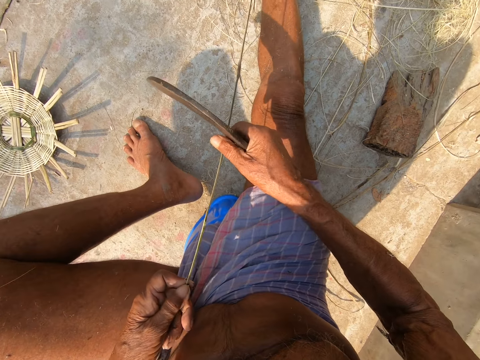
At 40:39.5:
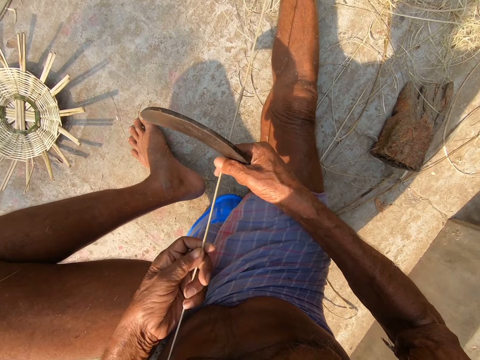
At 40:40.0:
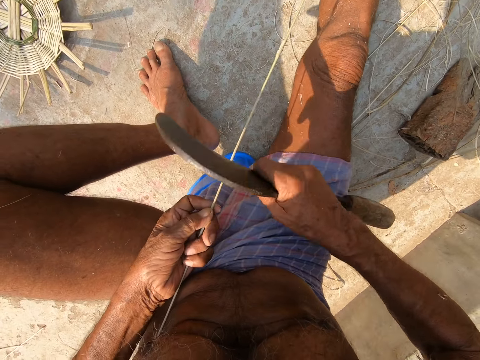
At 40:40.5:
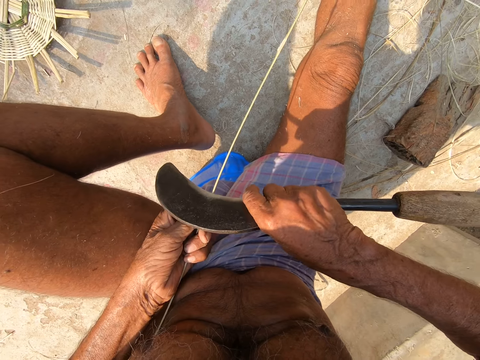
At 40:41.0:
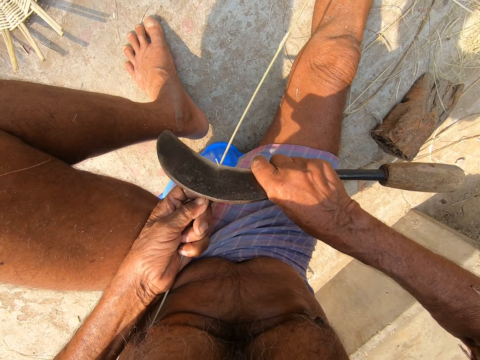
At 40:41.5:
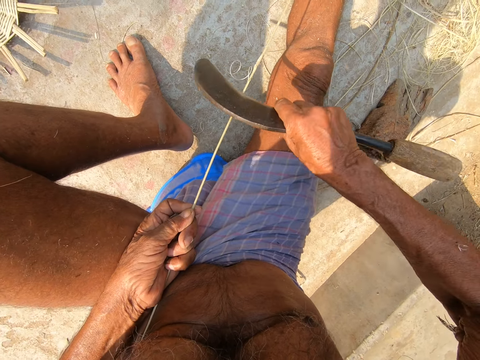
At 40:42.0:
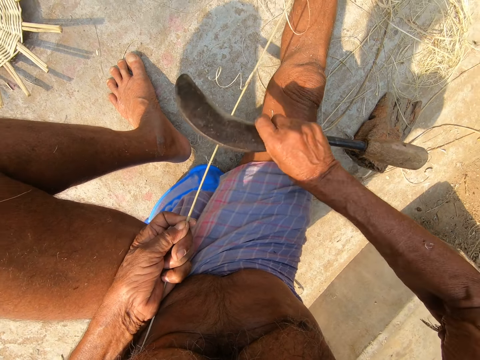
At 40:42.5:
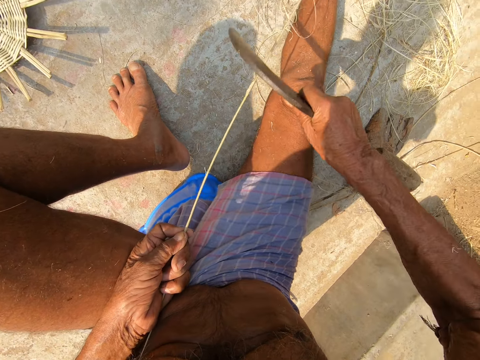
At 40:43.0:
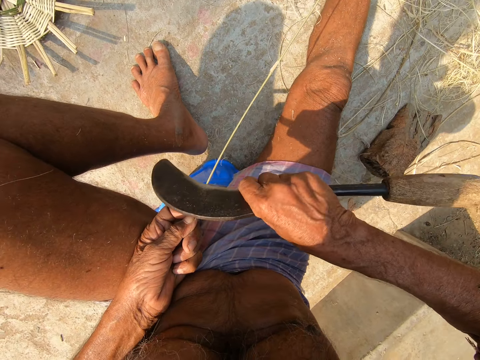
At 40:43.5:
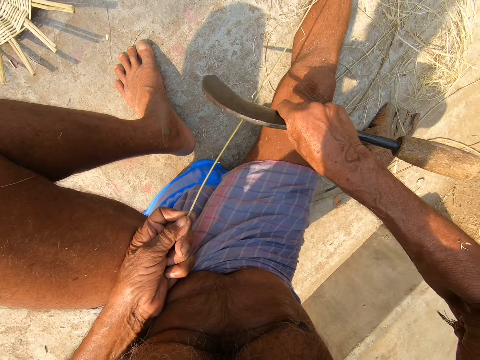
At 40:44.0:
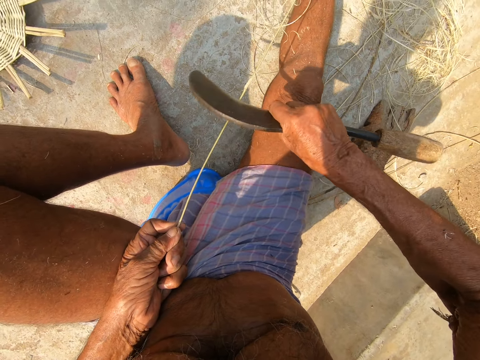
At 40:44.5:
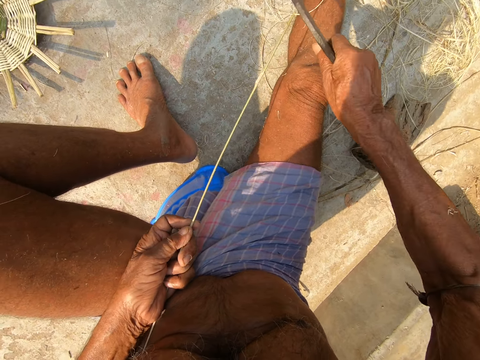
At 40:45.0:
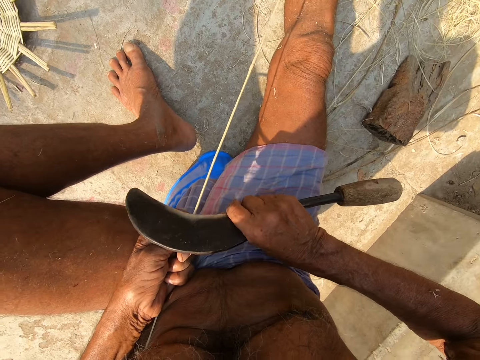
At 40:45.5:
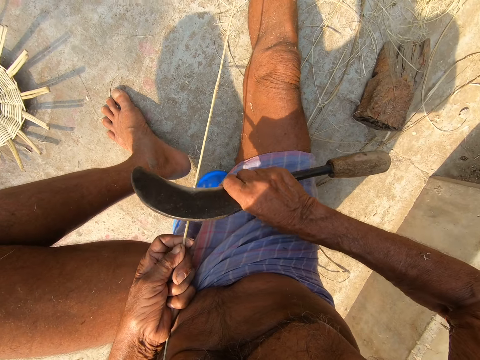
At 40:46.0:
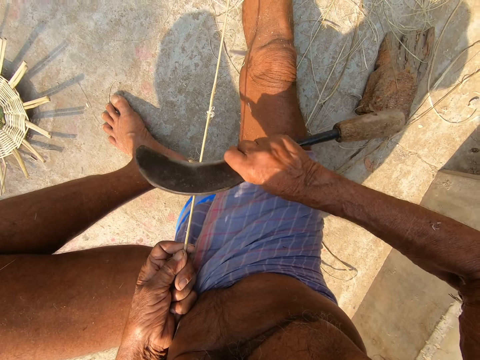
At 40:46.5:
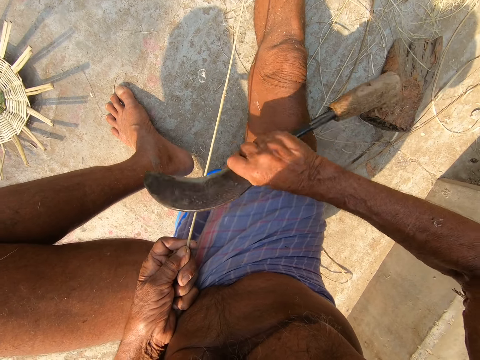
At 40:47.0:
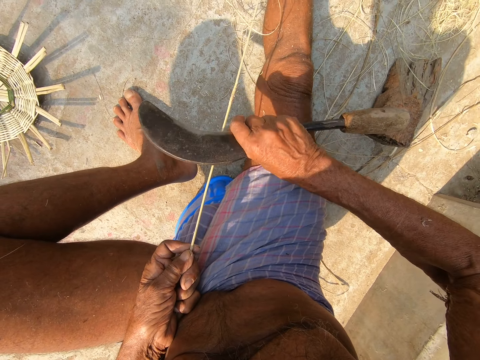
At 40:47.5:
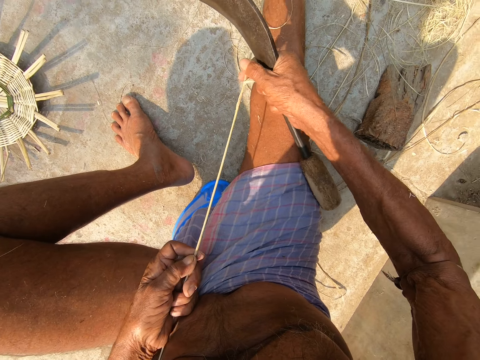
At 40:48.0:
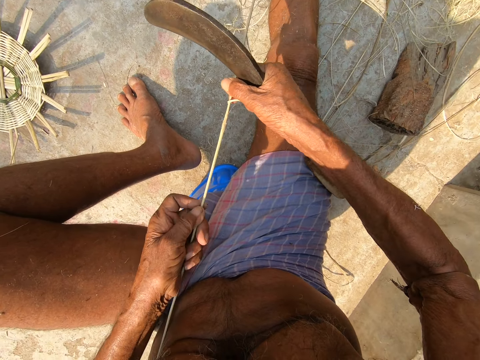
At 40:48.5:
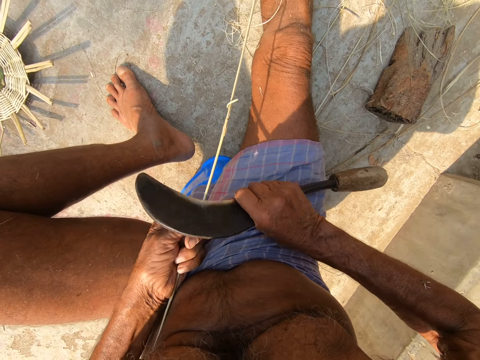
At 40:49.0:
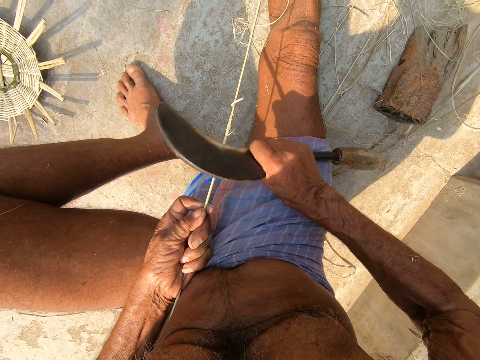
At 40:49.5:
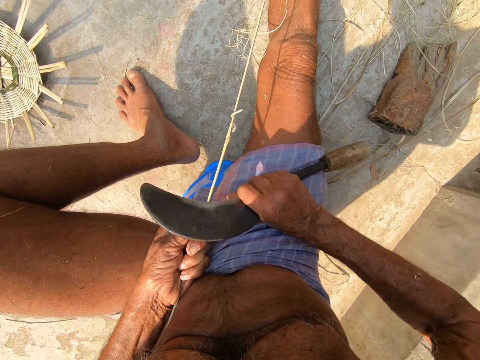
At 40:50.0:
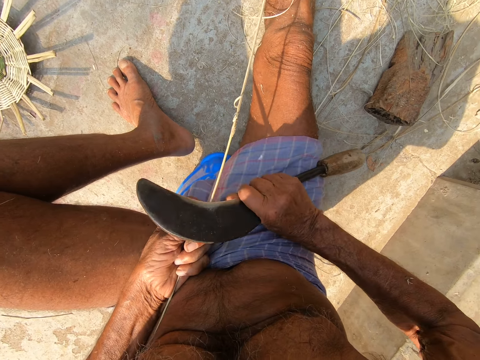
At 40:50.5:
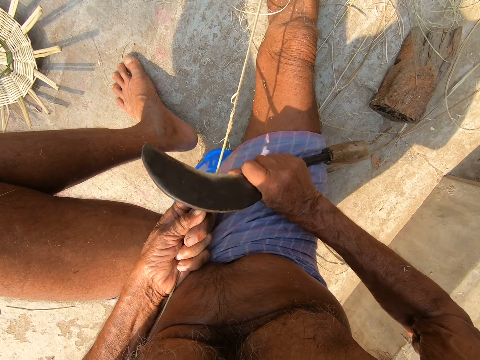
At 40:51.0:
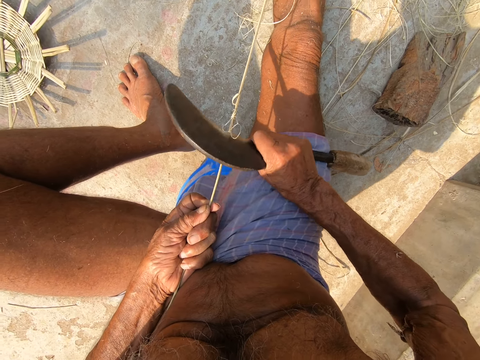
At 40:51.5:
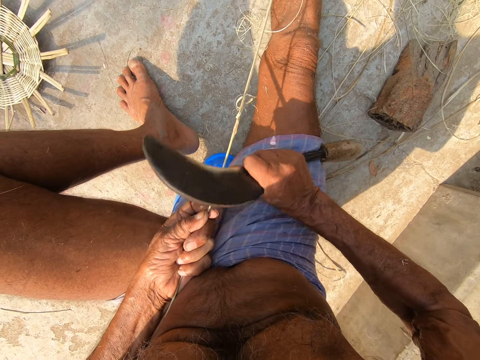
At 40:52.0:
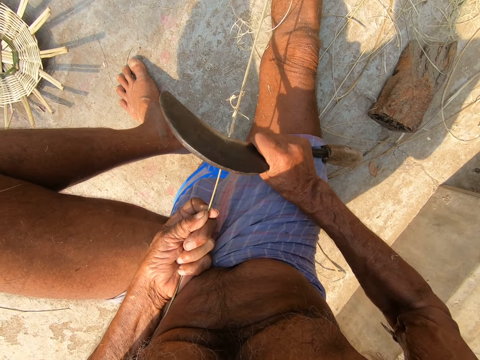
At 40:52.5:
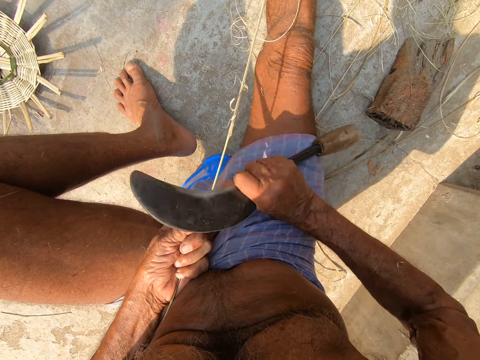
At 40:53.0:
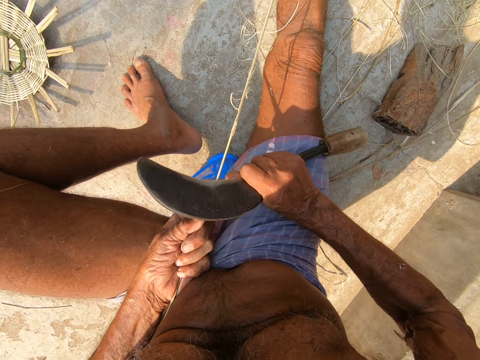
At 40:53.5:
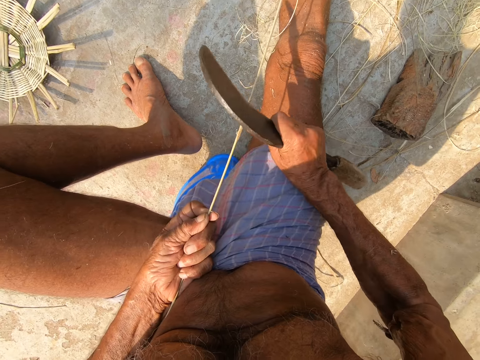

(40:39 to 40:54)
The camera wearer moves his left hand forward. He sharpens a stick. He moves his left hand forward. He sharpens the stick.

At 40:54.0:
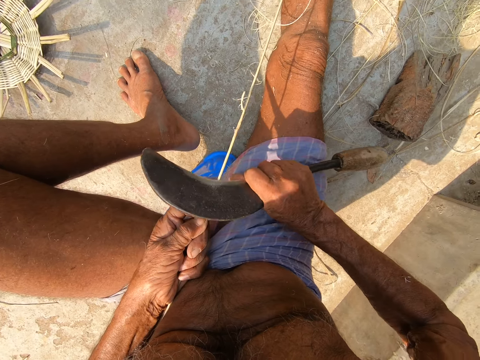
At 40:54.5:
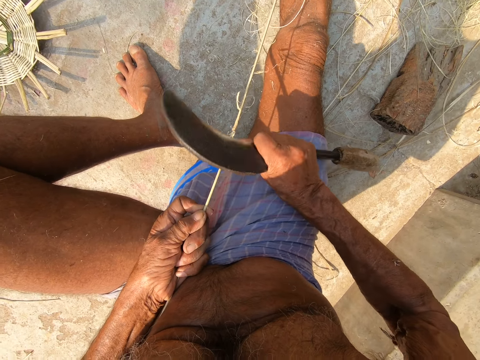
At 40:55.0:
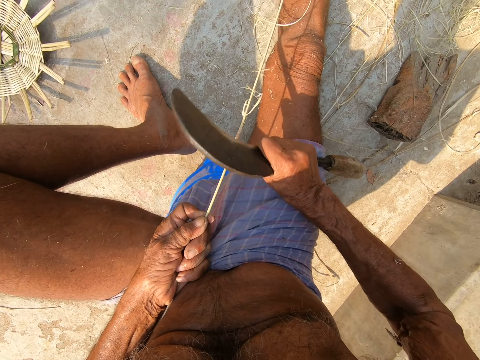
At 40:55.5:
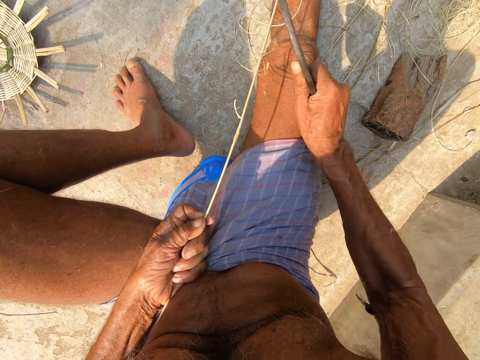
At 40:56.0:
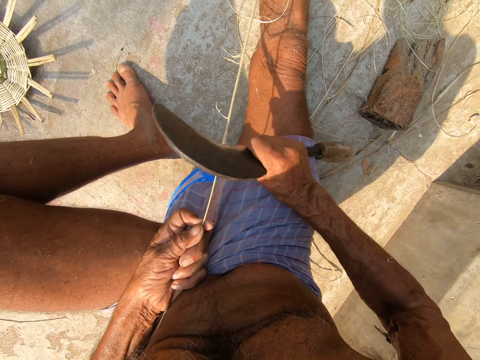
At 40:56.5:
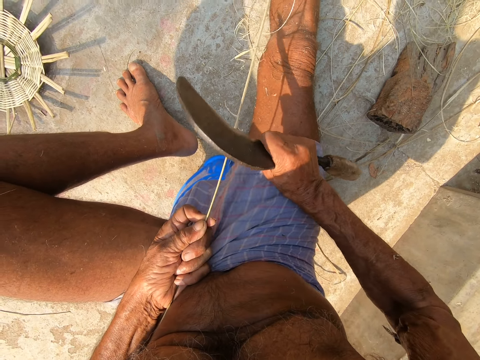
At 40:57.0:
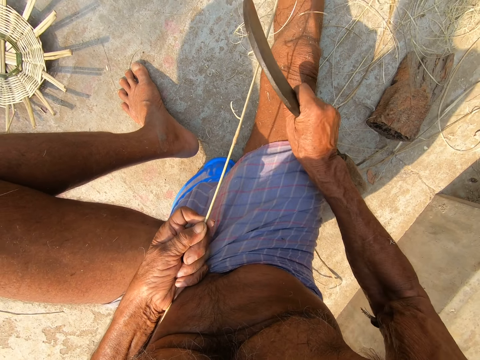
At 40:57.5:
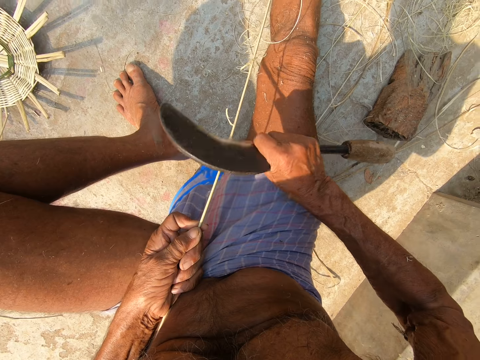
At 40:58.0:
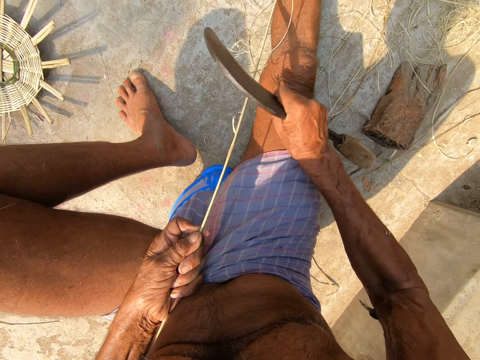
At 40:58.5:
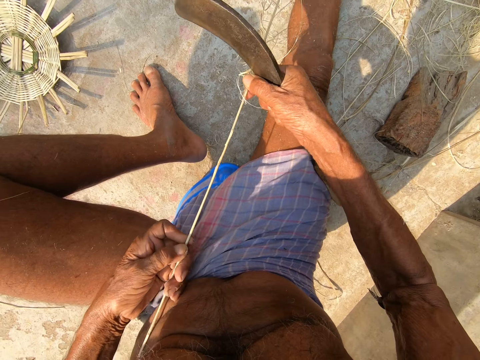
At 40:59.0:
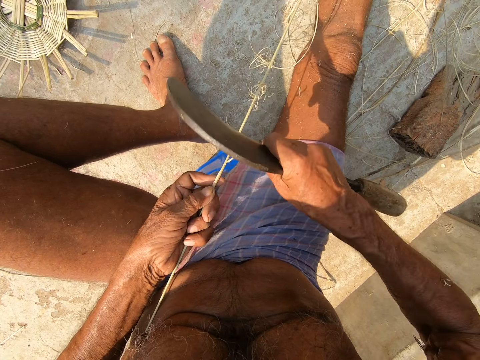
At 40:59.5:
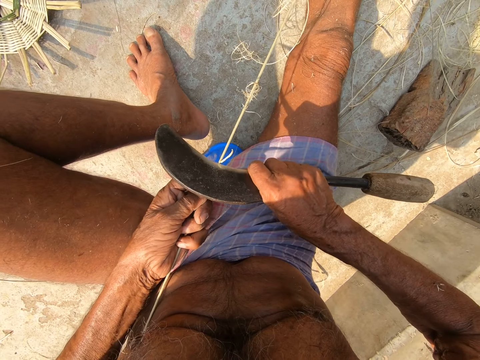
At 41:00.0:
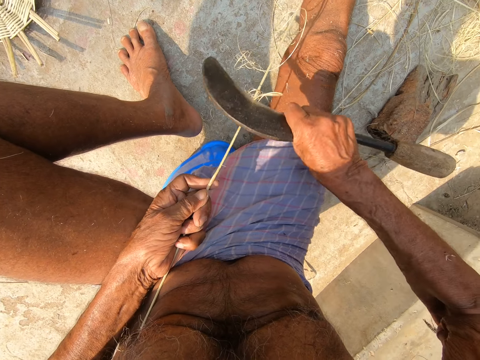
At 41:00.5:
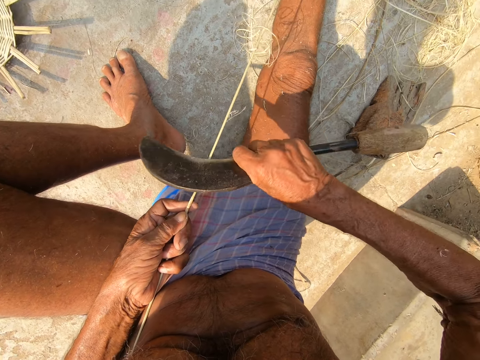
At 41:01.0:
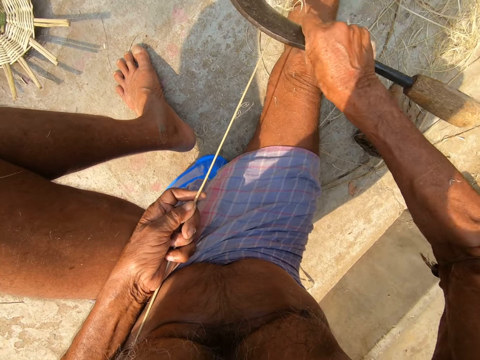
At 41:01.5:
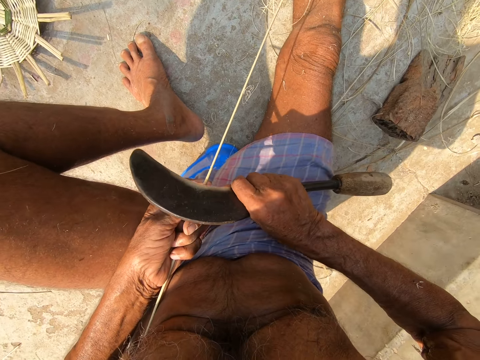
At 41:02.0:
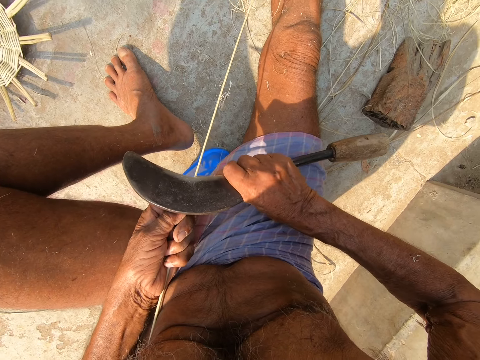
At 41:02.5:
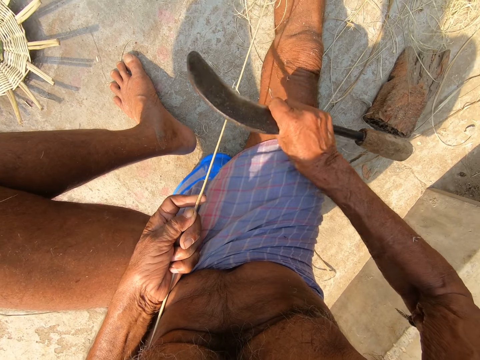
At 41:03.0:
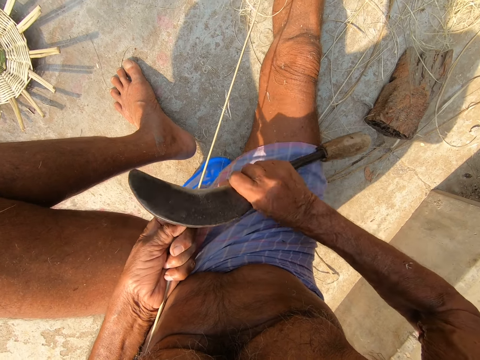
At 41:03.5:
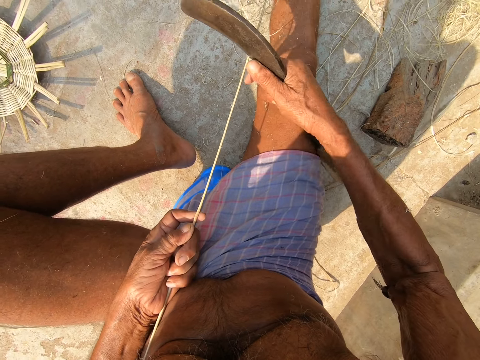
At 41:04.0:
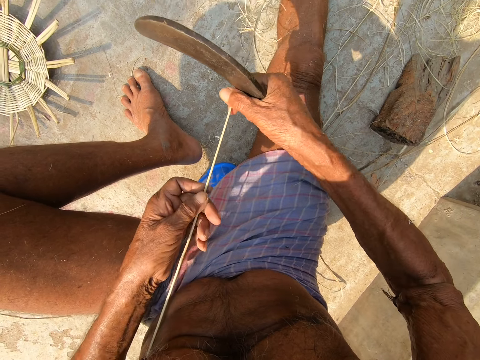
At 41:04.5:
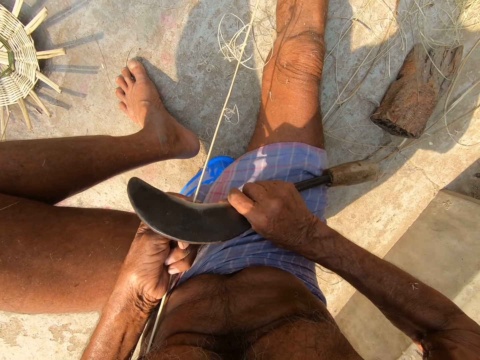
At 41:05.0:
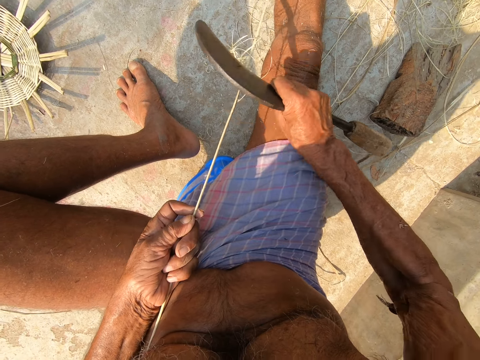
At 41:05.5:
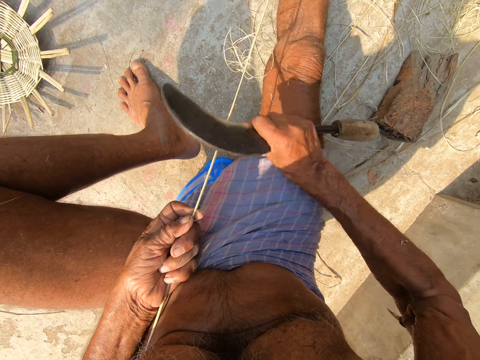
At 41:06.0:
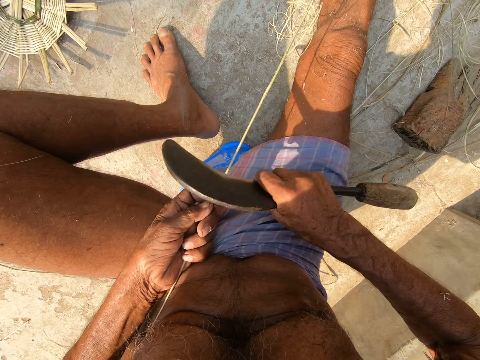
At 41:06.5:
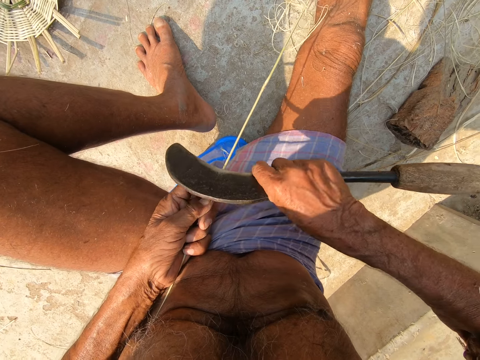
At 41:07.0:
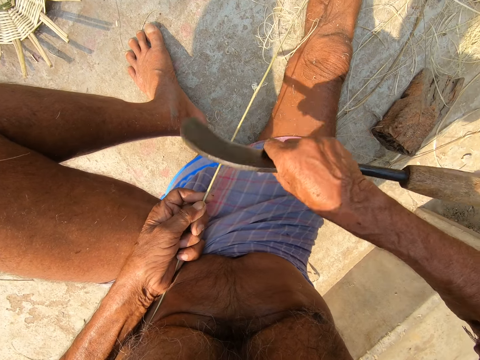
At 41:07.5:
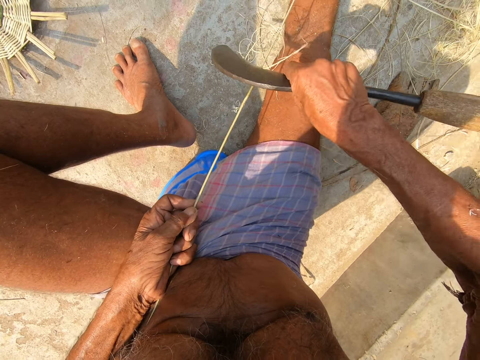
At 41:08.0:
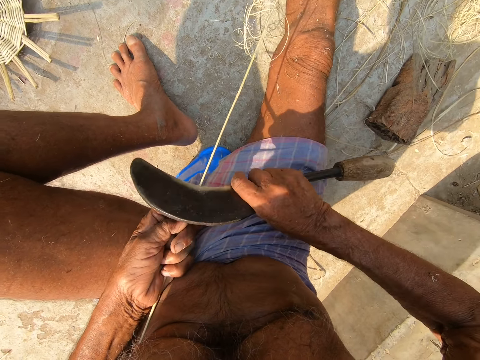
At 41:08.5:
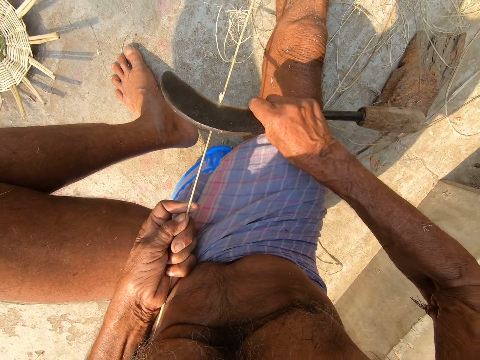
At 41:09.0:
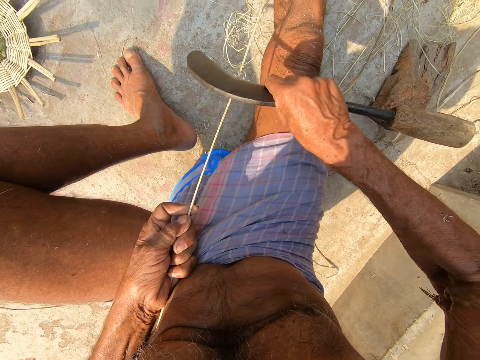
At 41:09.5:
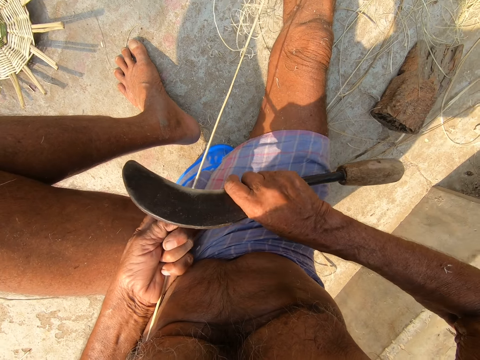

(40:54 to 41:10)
The camera wearer moves his left hand forward. He sharpens a stick. He moves his left hand forward. He sharpens the stick.
